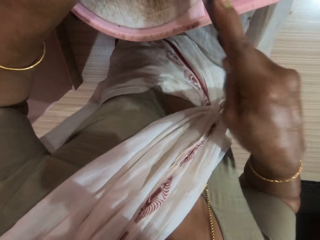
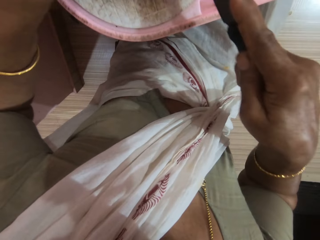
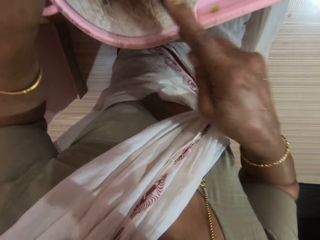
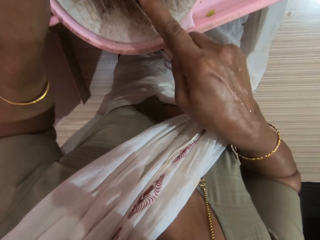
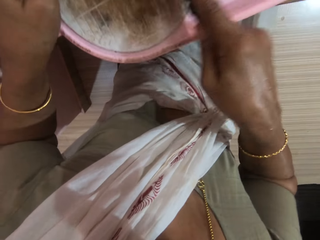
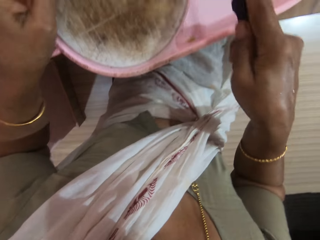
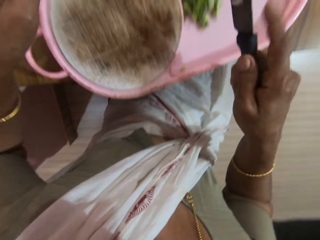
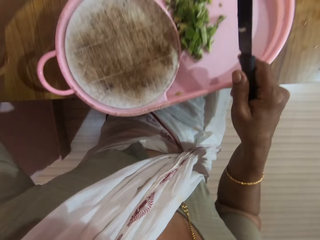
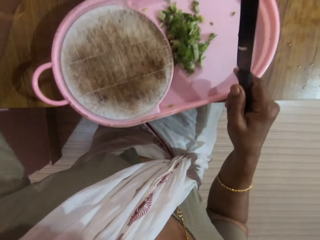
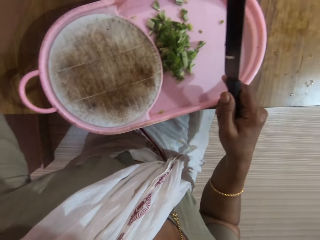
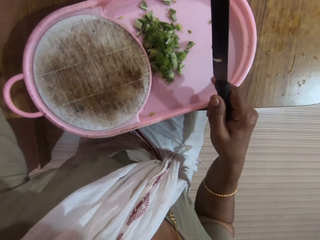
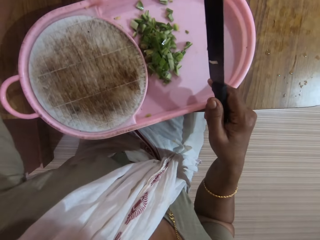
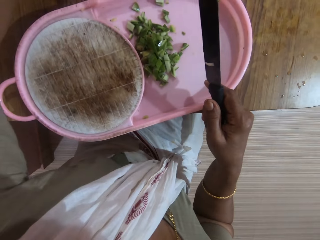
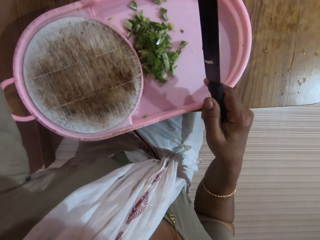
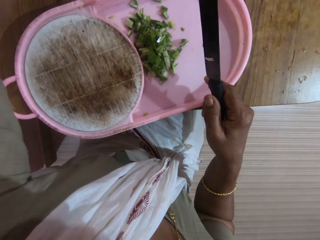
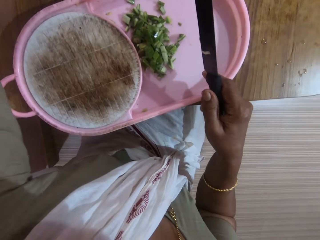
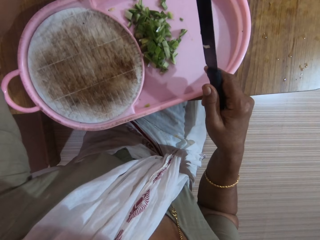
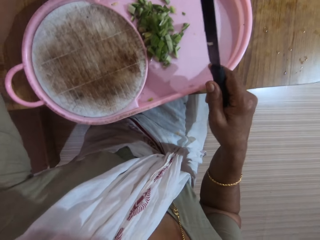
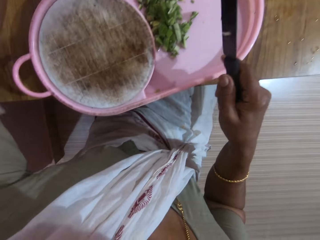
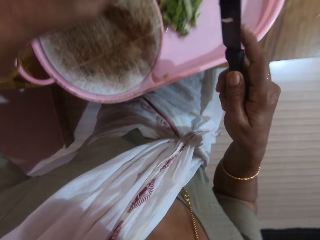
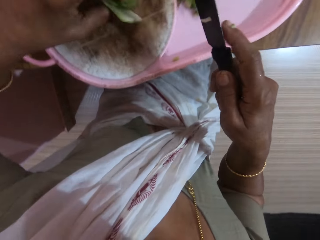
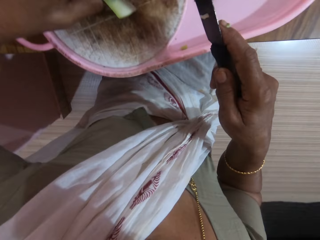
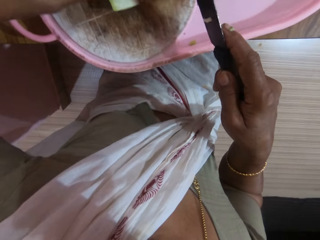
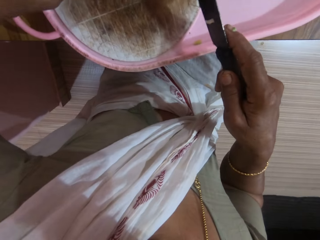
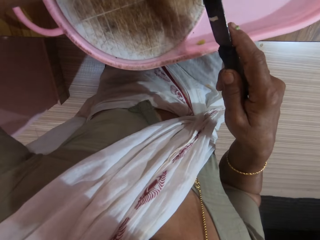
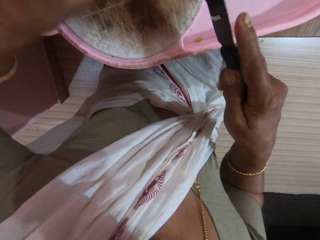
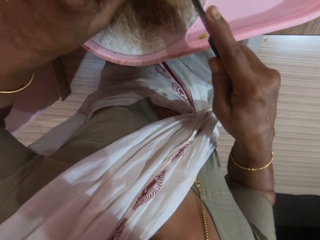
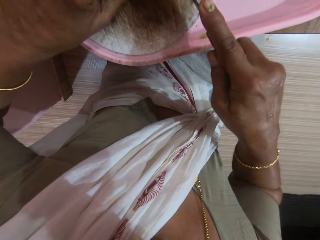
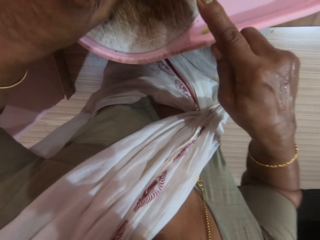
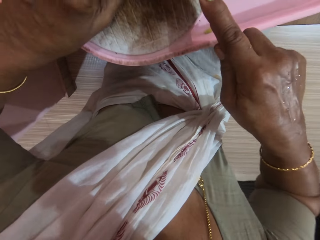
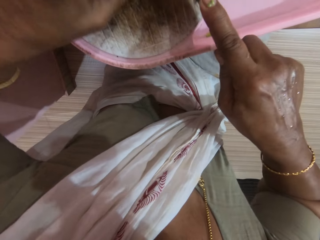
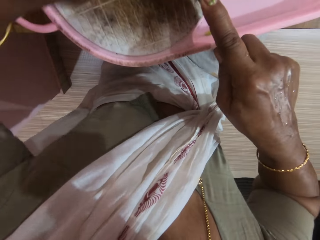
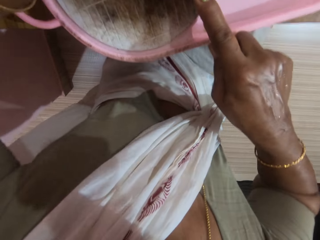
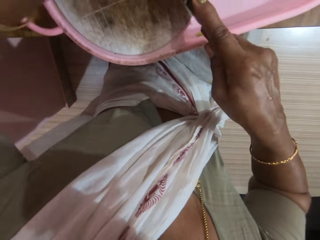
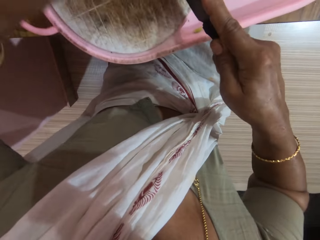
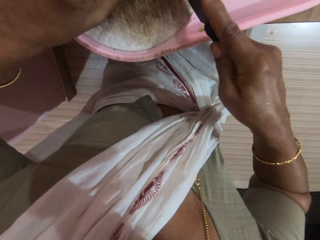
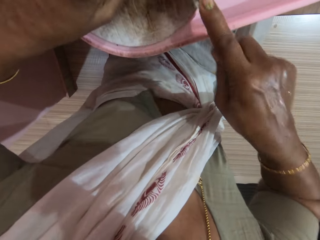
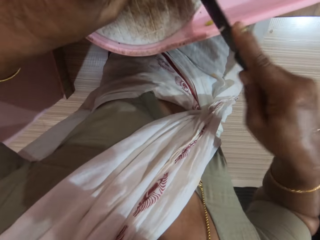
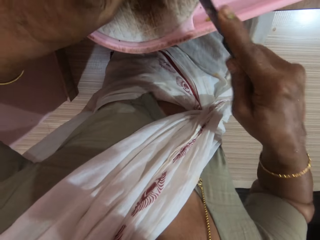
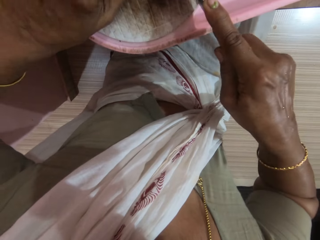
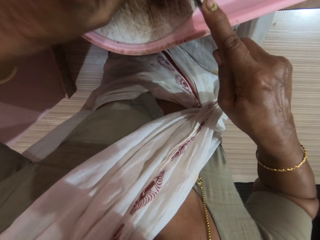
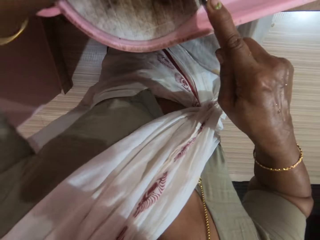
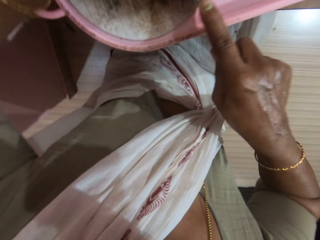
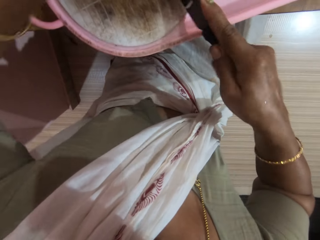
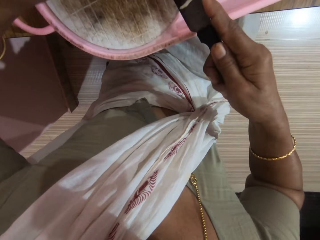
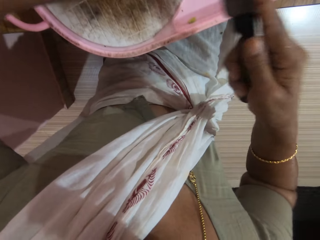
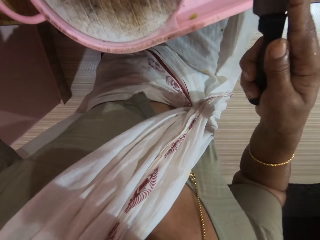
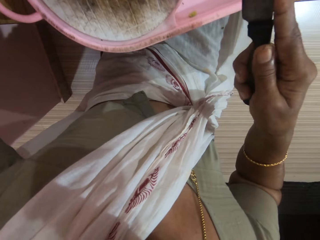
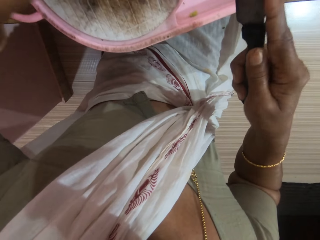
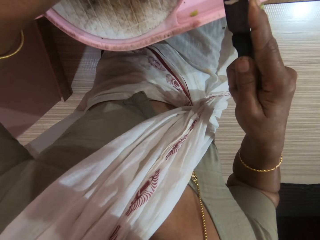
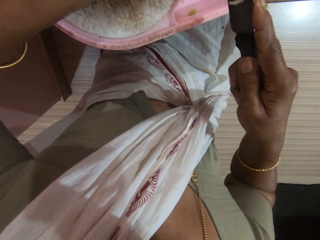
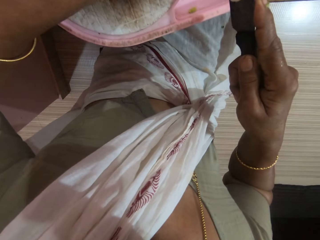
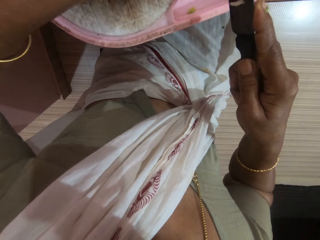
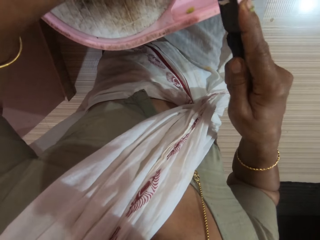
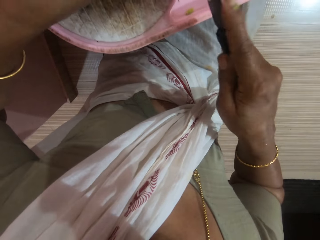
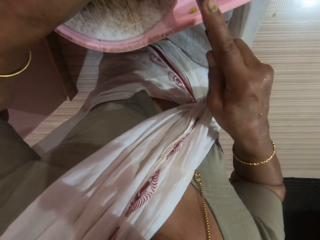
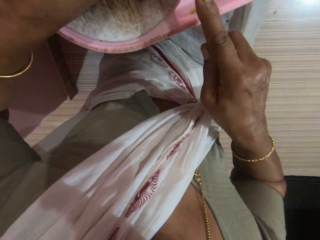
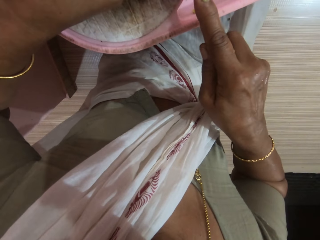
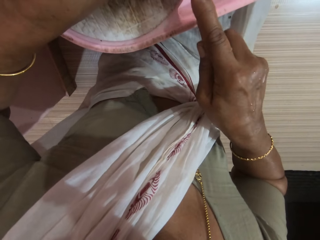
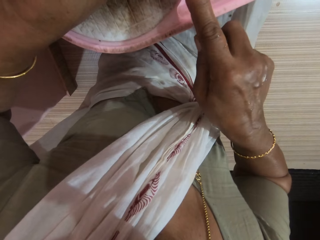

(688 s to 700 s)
The camera wearer scrapes the vegetables into the board plate. She picks the vegetables. She places the peeled cucumber on the chopping board with her left hand. She chops the vegetable on the chopping board.

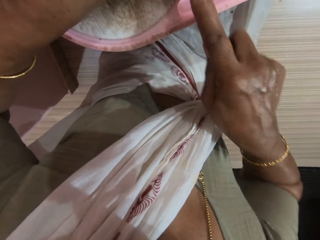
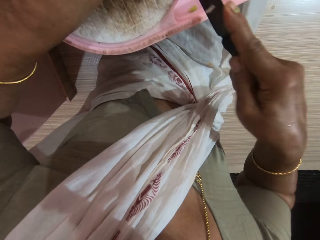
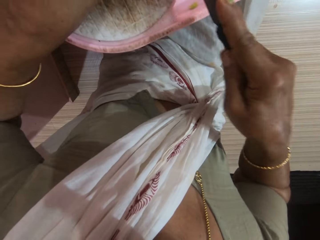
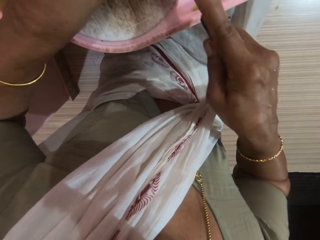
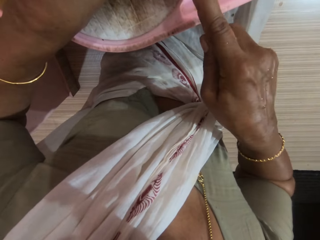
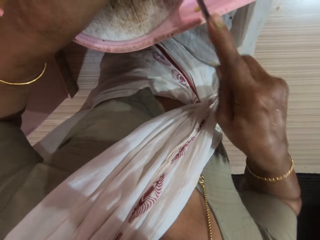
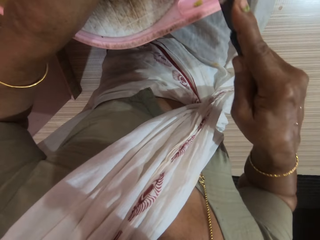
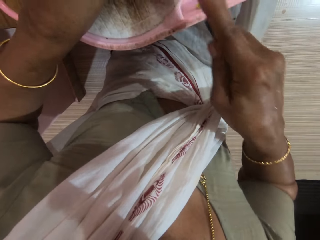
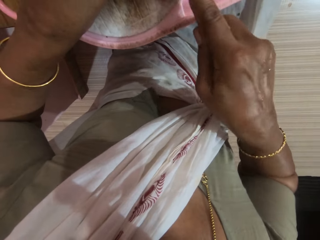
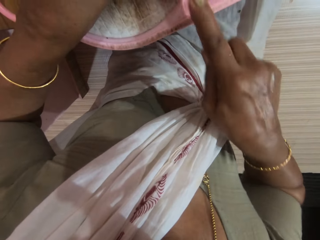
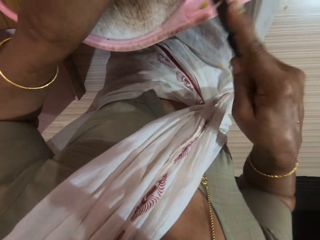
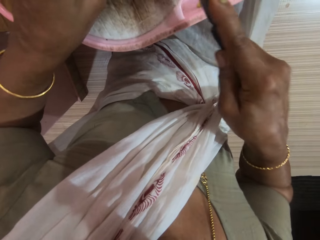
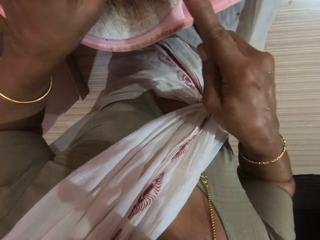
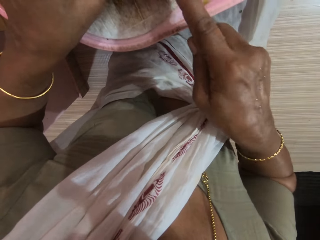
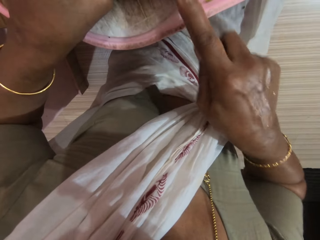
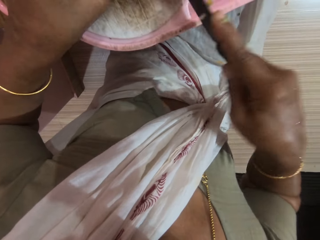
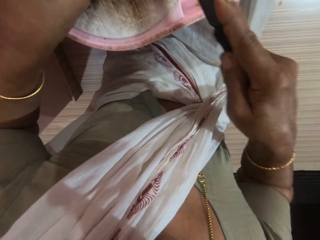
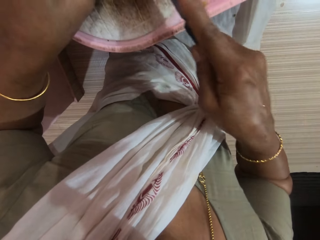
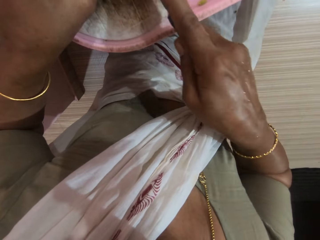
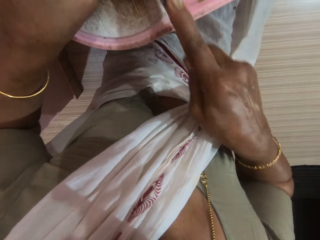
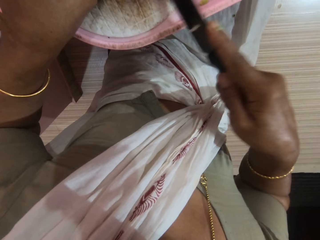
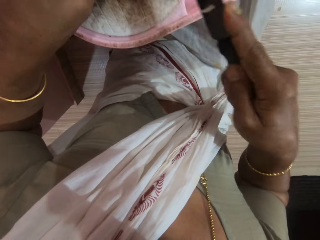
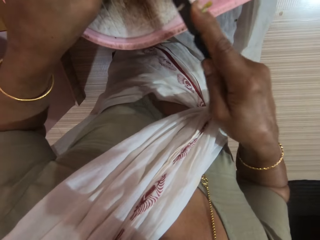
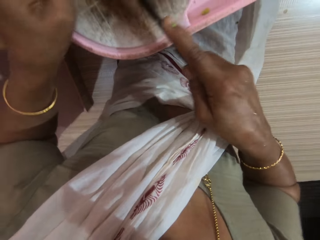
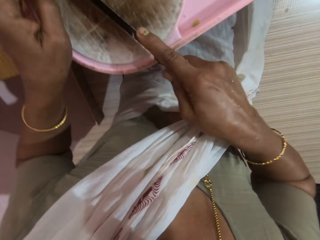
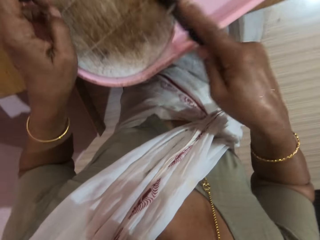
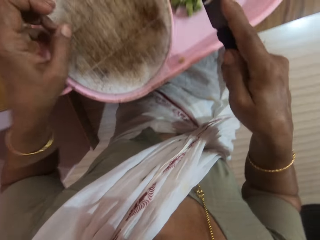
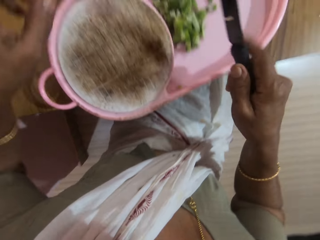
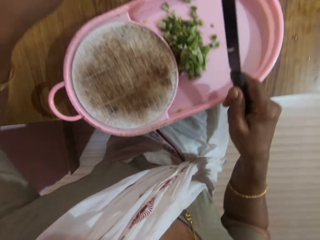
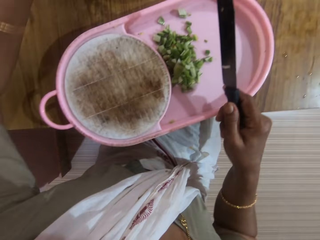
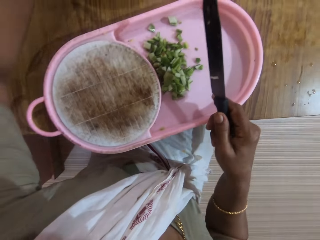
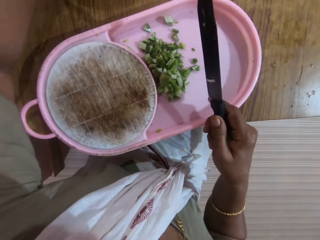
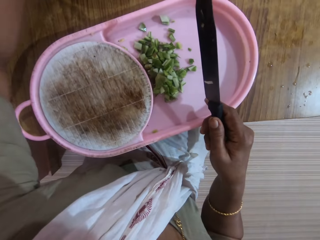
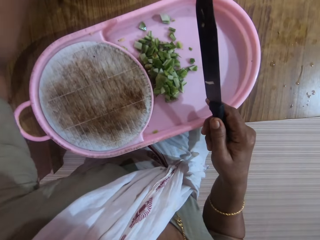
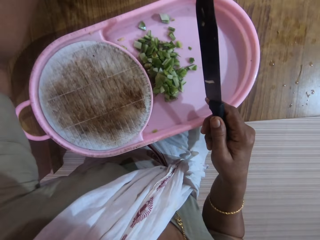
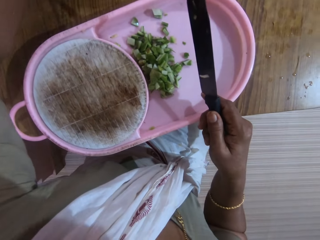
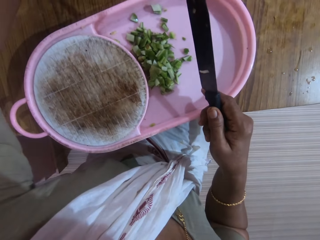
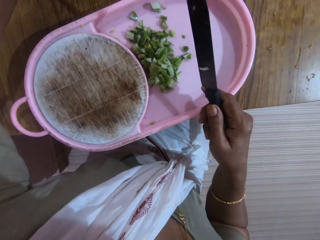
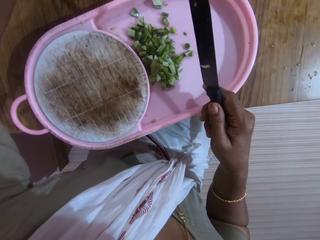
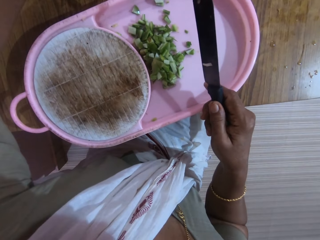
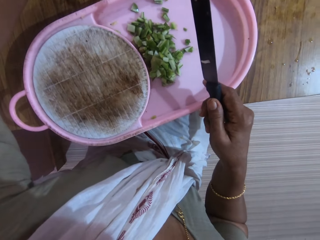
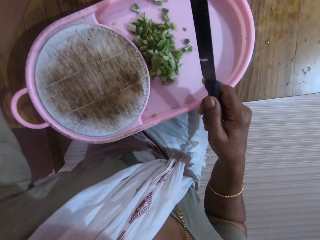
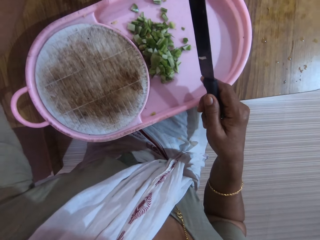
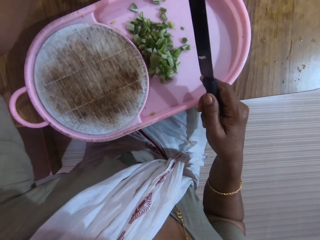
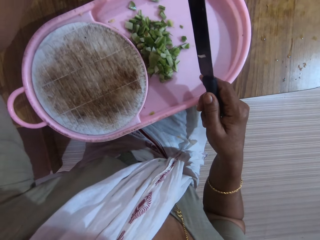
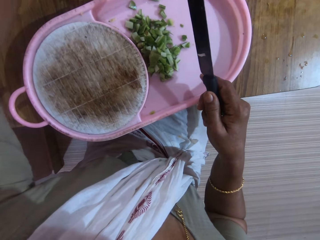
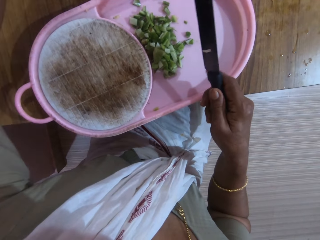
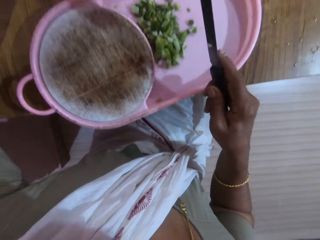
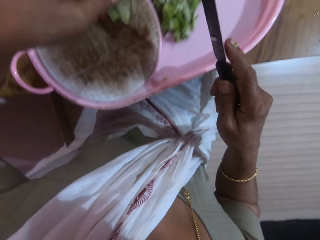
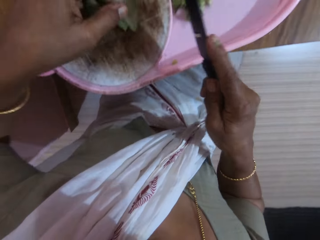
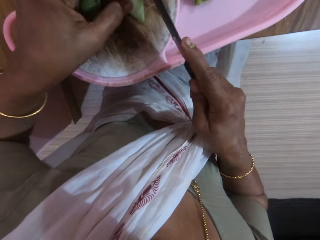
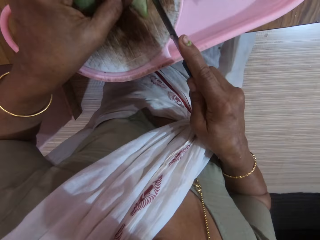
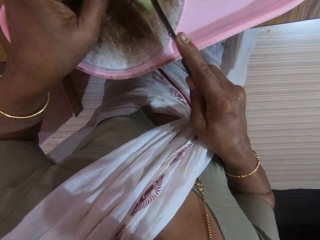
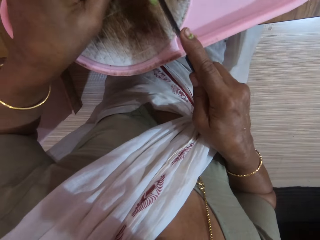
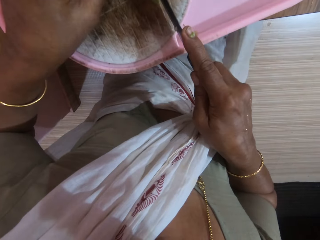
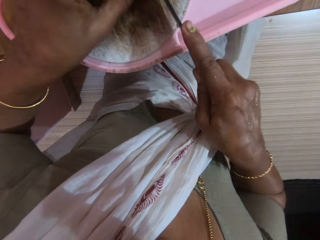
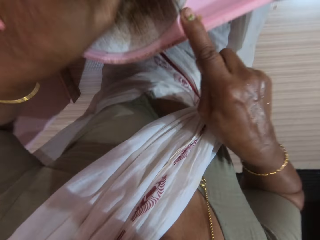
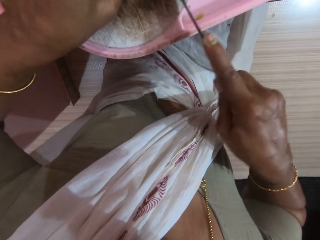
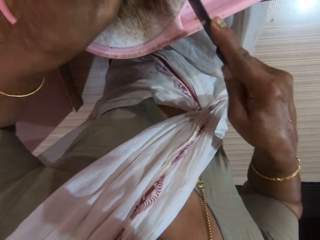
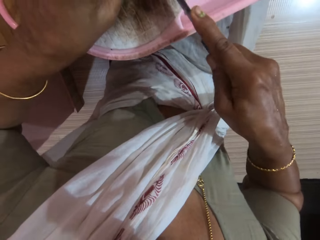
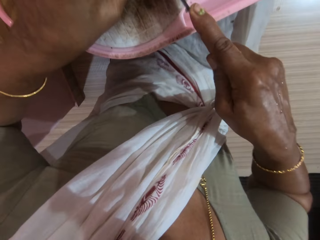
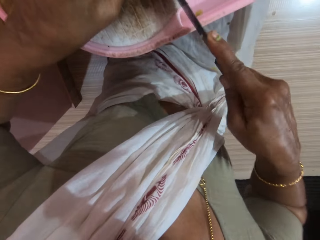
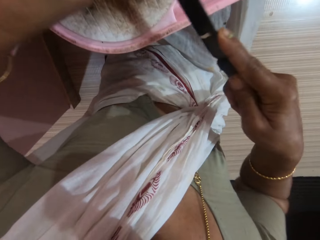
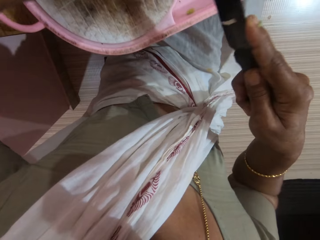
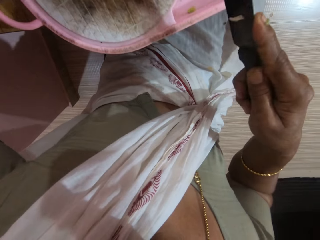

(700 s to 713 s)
The camera wearer pushes the cucumbers on the chopping board with the knife in her right hand. She scrapes the vegetables into the board plate. She picks the vegetables. She places the peeled cucumber on the chopping board with her left hand. She chops the vegetable on the chopping board.
